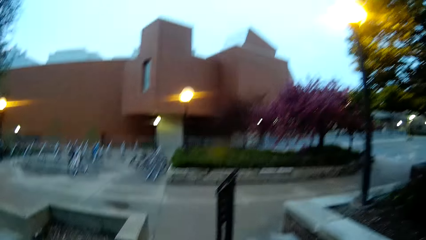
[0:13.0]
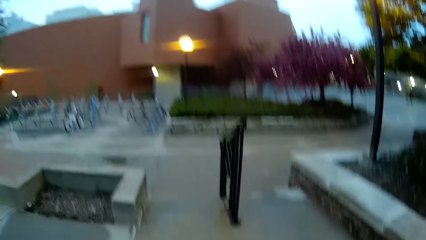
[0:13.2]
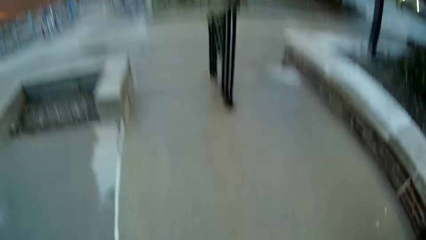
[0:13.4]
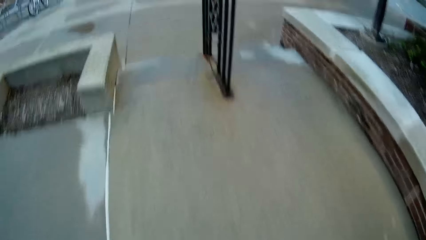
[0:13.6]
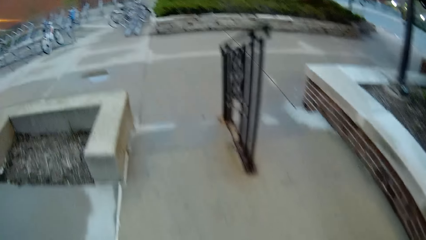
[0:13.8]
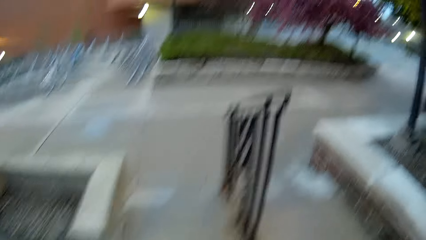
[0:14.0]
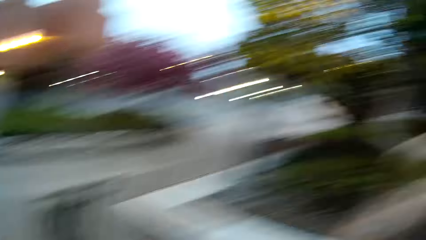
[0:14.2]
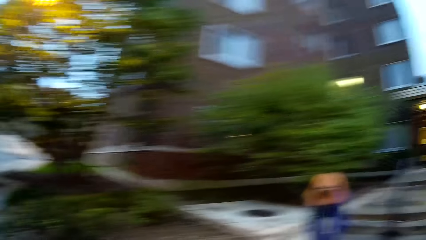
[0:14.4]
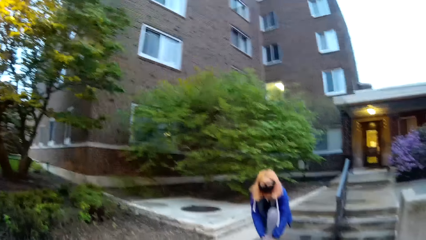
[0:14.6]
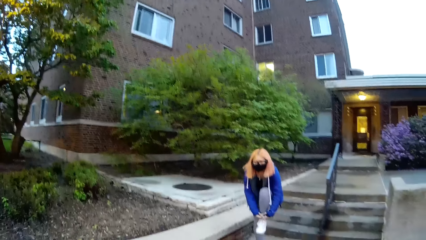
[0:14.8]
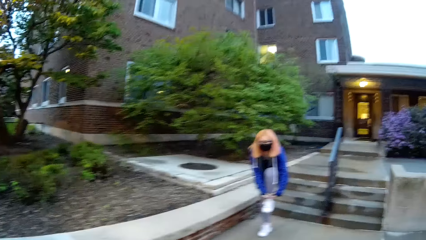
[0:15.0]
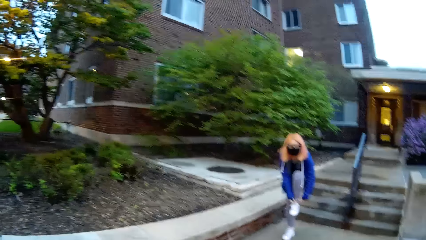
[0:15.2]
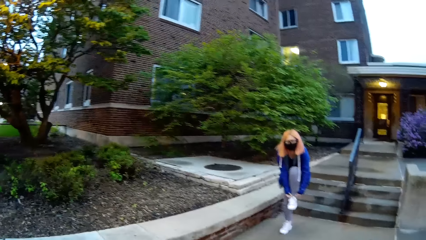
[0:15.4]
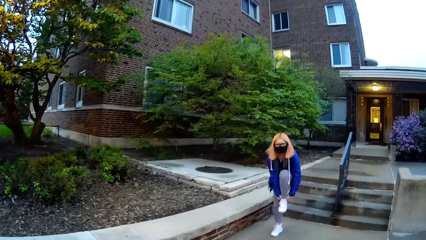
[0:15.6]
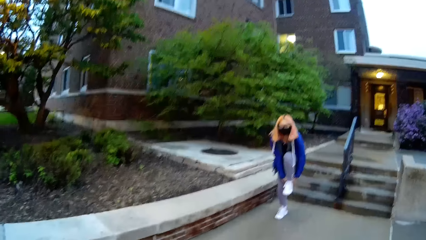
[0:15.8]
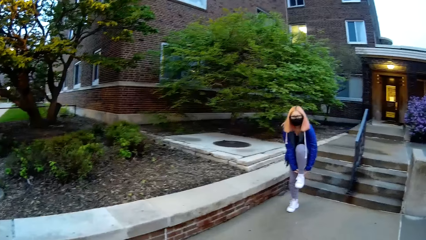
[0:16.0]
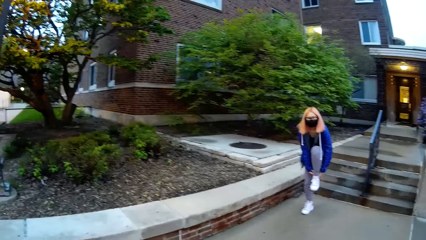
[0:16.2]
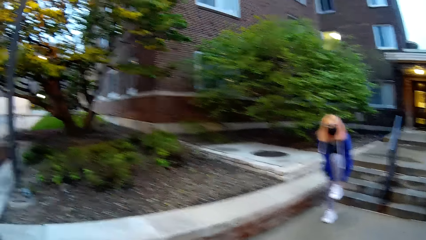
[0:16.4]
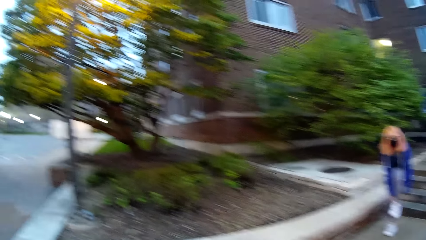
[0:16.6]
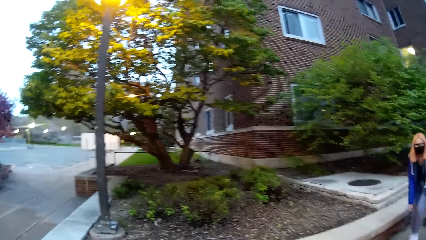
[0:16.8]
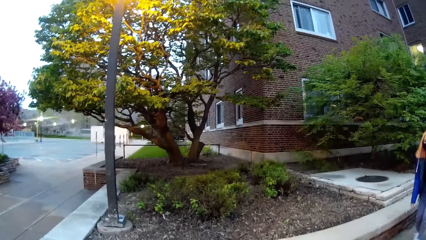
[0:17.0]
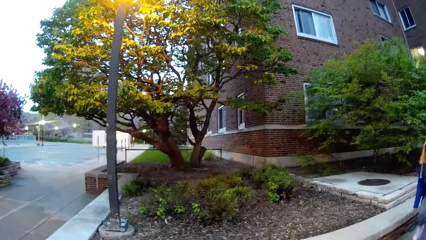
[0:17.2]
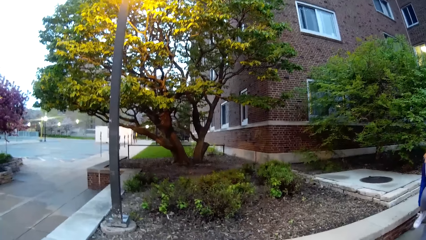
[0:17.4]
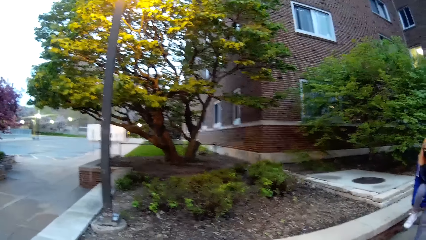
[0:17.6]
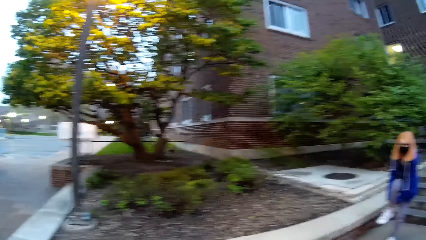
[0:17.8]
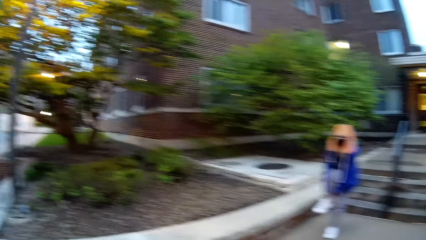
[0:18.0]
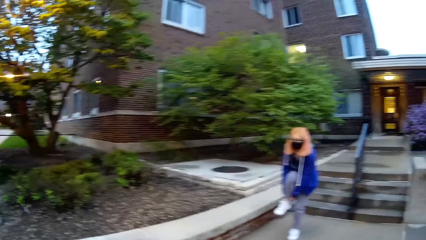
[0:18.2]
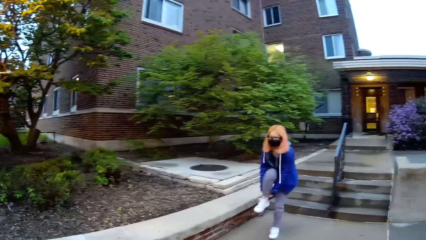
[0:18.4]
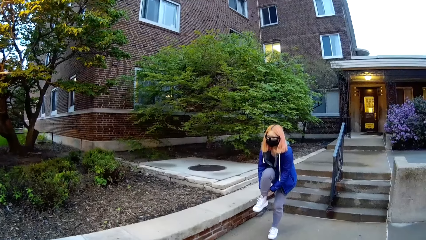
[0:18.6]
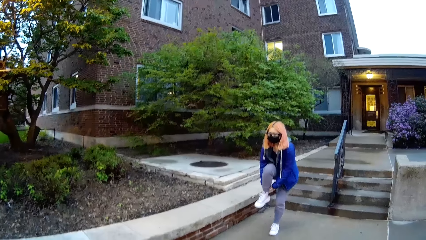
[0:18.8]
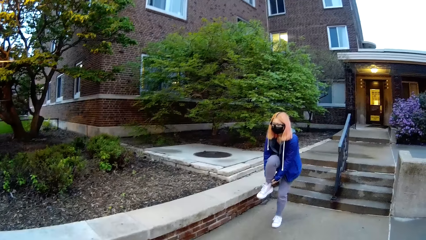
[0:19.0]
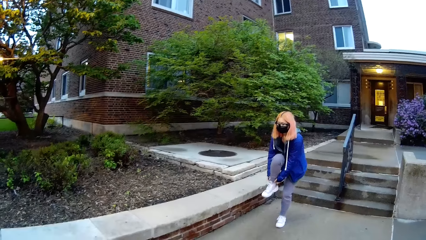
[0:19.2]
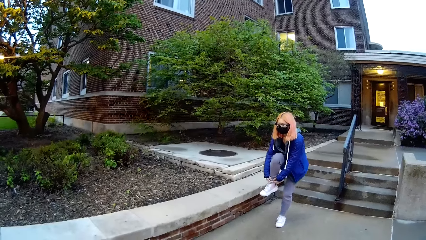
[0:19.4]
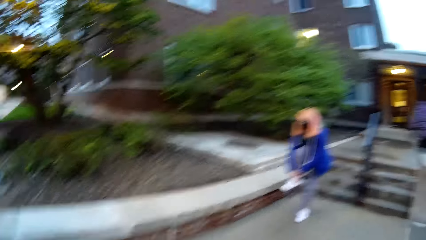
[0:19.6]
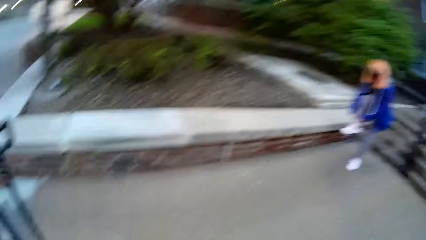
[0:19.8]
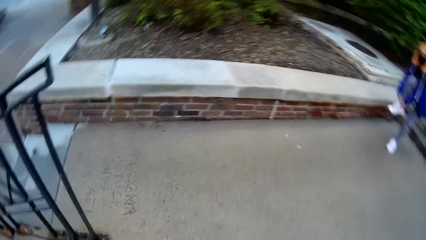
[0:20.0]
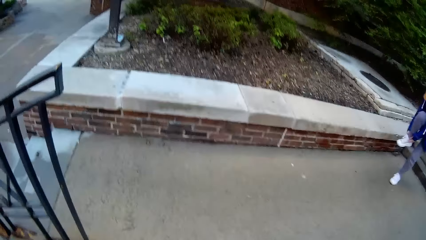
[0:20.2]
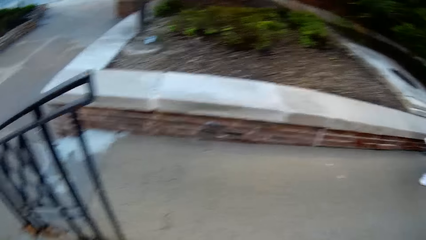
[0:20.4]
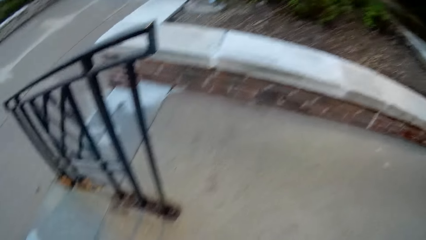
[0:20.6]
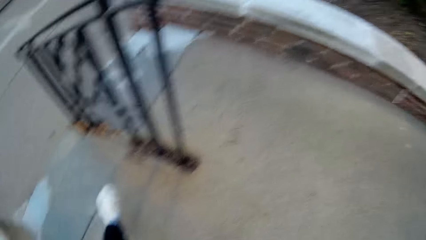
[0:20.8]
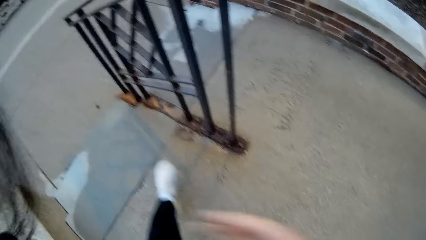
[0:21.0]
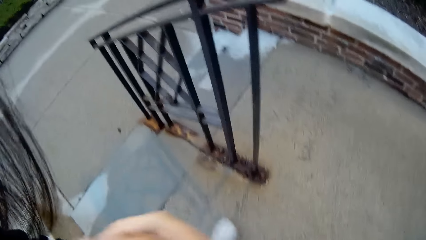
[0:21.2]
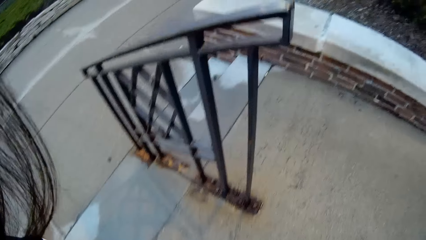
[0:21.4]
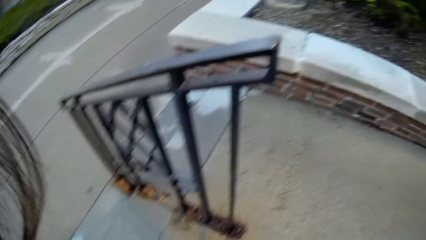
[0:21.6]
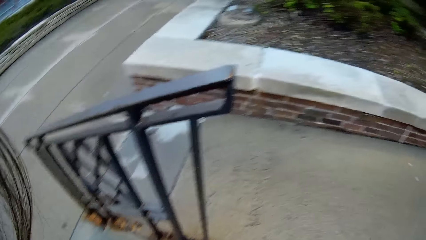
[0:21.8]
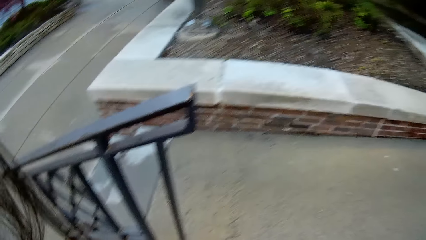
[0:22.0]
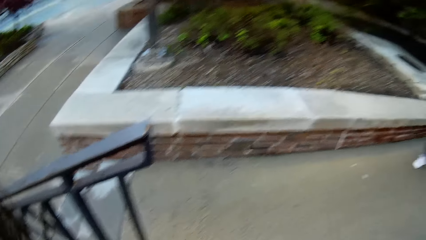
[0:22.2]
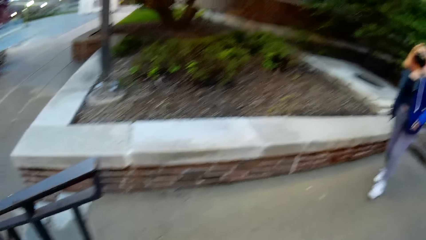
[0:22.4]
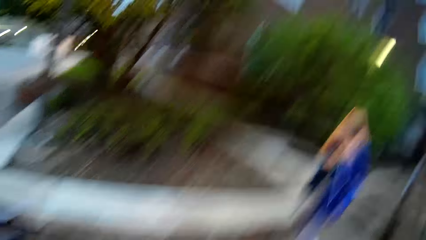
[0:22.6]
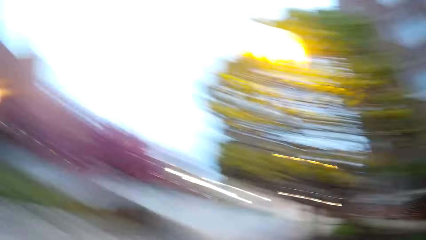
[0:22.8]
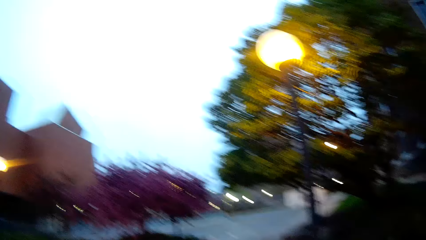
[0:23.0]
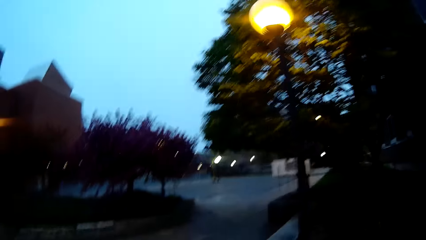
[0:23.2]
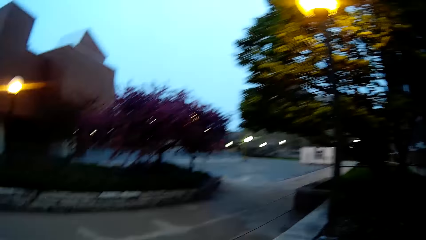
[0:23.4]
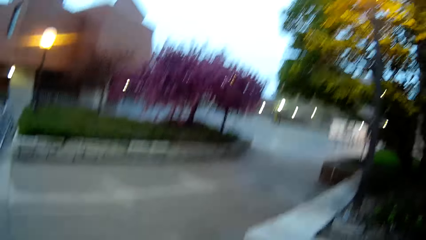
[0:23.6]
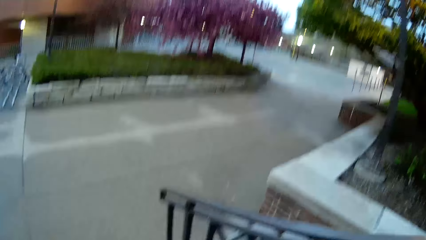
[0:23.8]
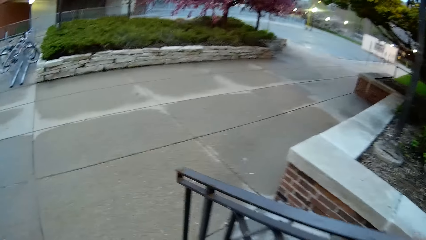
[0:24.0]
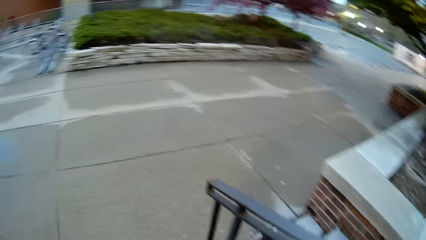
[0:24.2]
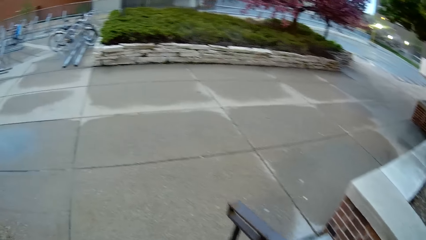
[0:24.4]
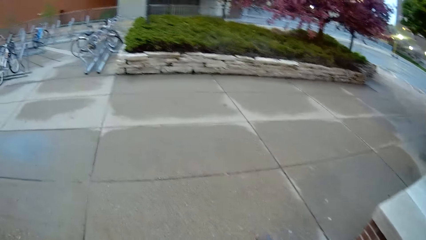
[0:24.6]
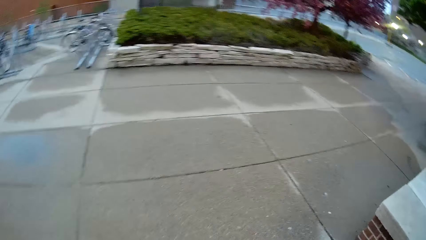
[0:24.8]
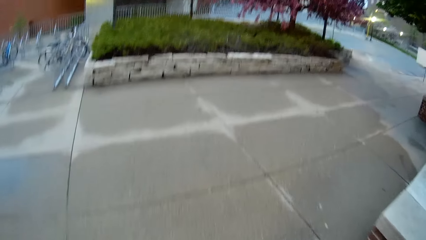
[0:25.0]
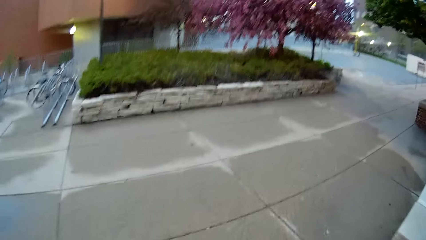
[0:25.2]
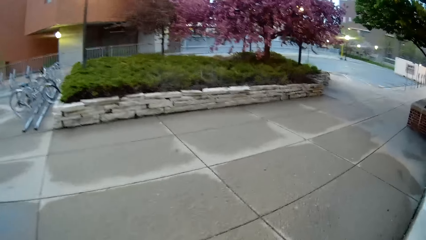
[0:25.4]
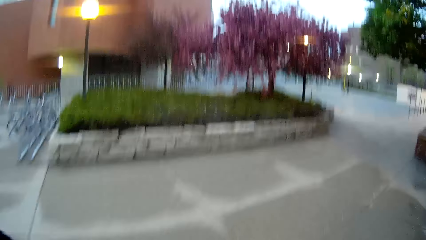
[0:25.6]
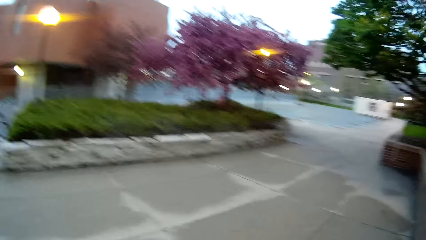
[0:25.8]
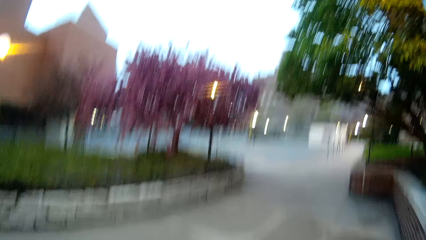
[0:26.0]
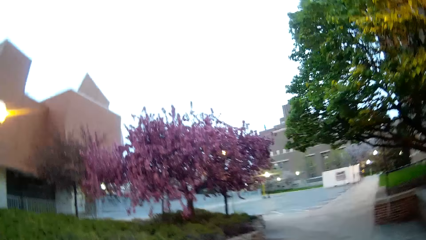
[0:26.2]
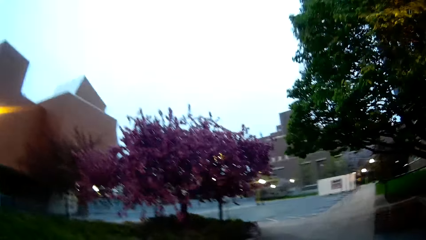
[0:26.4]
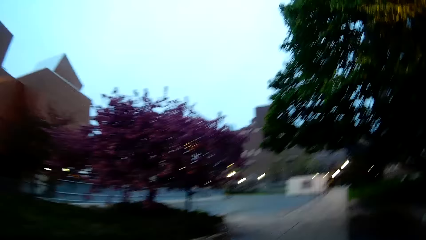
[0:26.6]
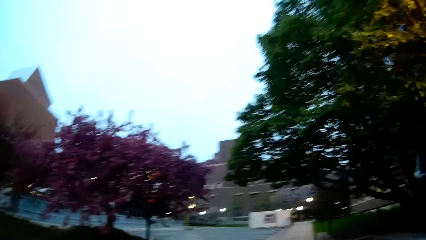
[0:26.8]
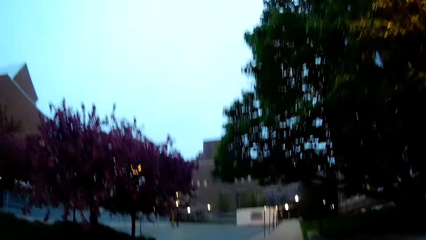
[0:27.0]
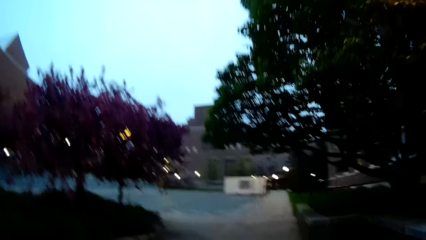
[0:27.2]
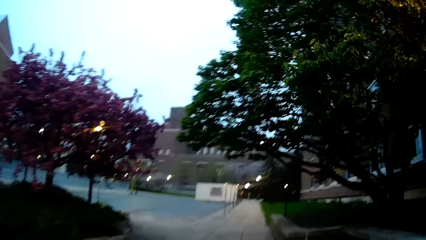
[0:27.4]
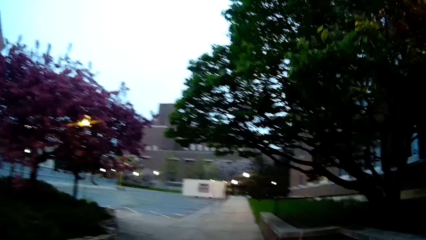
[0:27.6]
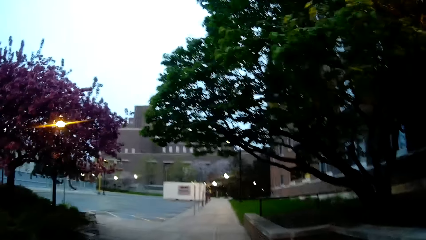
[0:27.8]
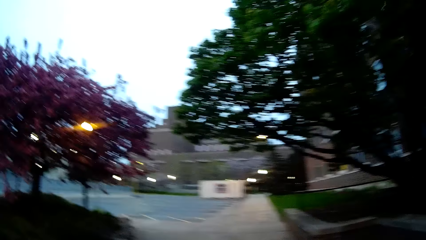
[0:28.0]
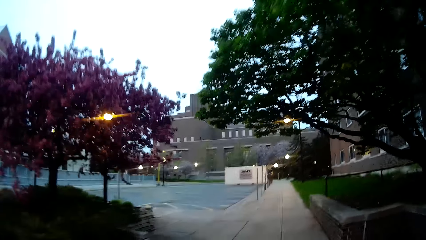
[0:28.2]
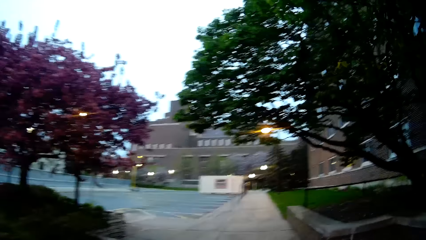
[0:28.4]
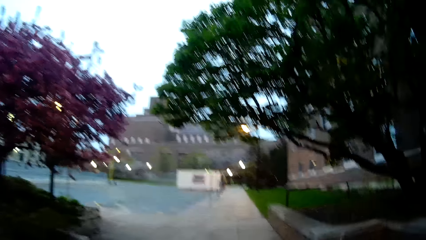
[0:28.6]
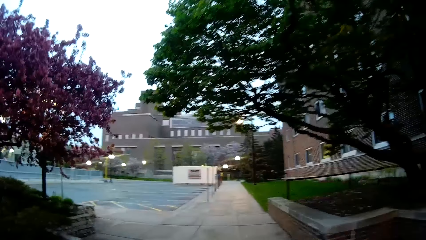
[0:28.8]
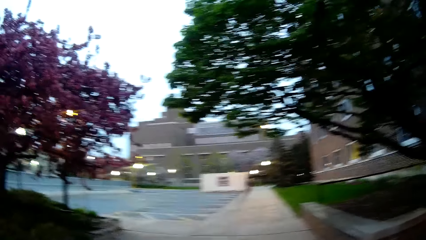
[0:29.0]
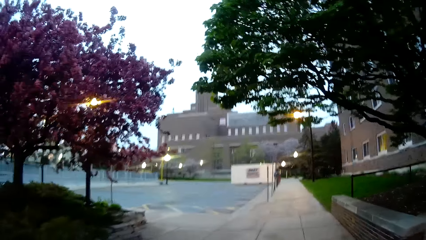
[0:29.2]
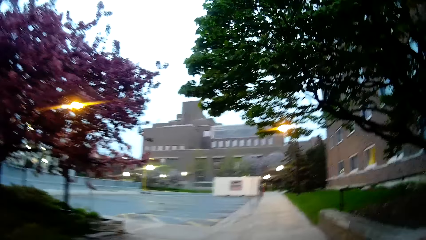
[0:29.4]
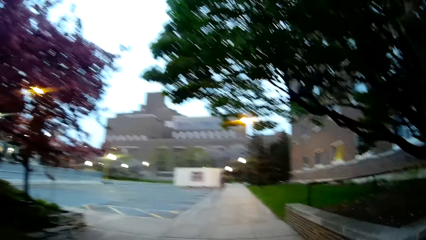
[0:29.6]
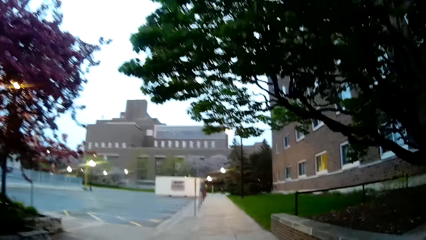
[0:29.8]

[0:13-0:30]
A woman walks with the camera wearer. The camera wearer walks along the woman. They turn around. The woman ties a shoe lace on her left leg with both hands. The woman ties a shoe lace on her right leg with both hands. The camera wearer interacts with the woman. They look at the woman.
